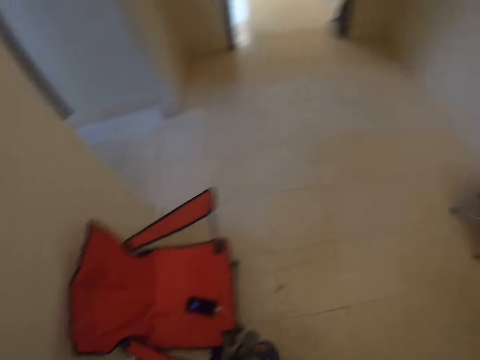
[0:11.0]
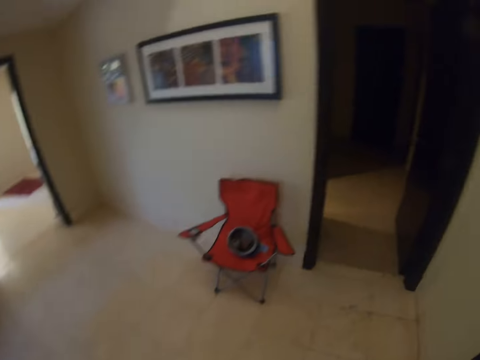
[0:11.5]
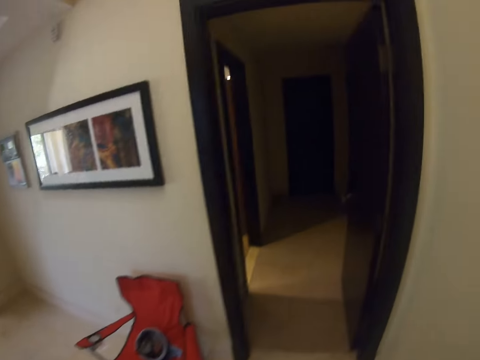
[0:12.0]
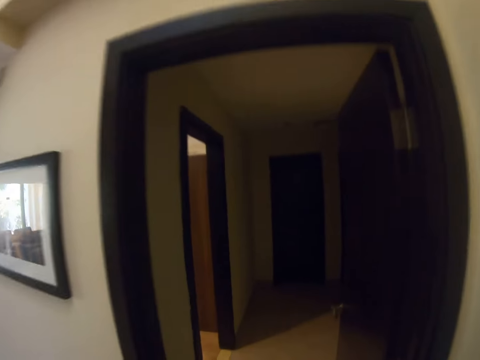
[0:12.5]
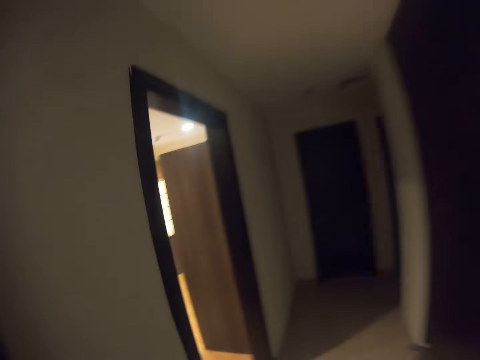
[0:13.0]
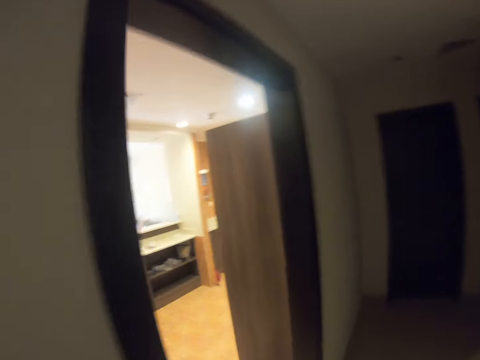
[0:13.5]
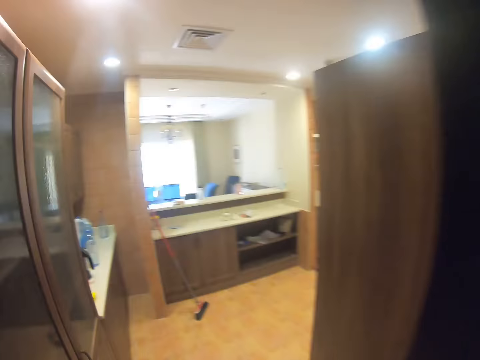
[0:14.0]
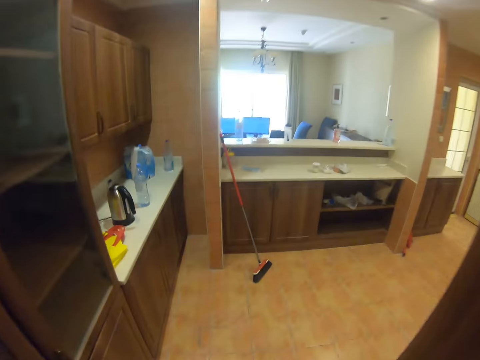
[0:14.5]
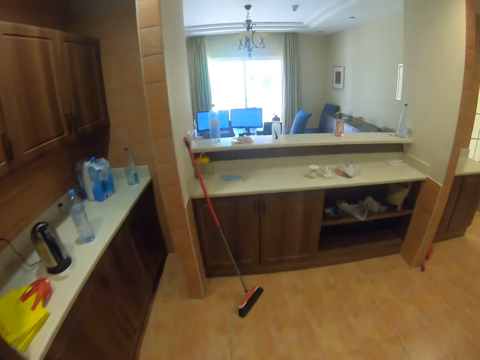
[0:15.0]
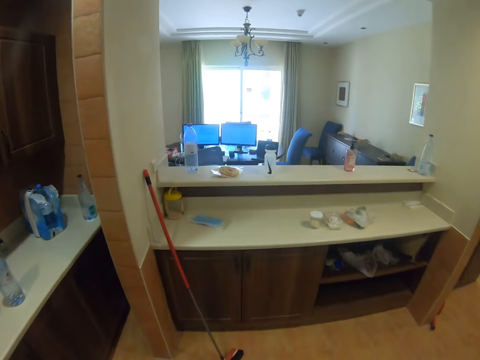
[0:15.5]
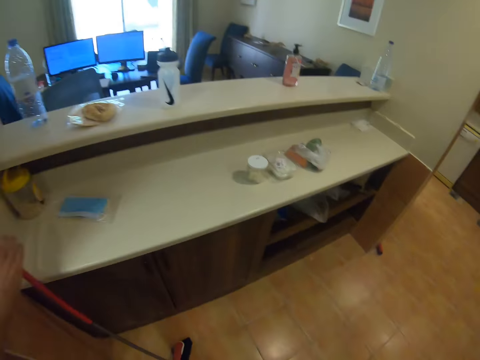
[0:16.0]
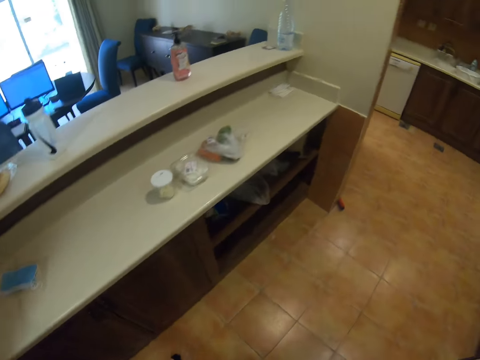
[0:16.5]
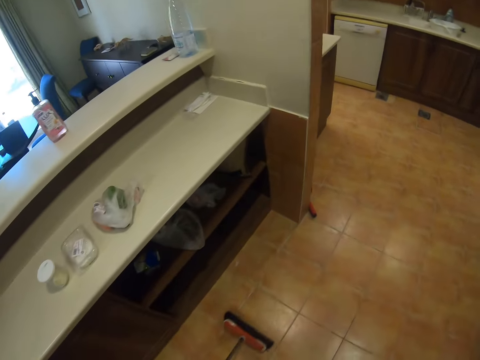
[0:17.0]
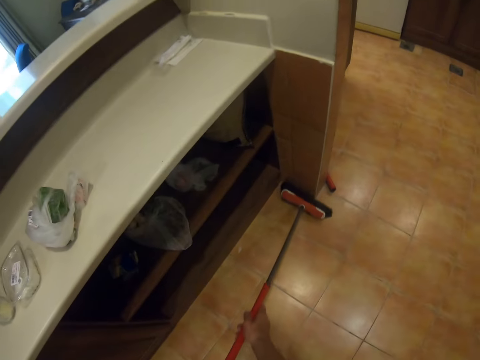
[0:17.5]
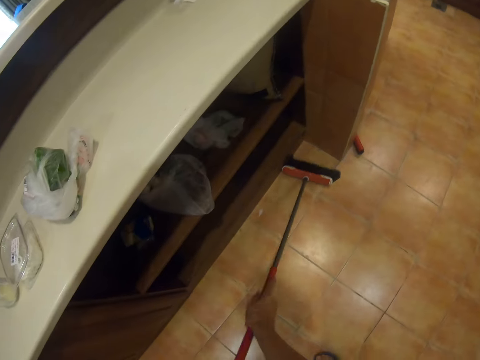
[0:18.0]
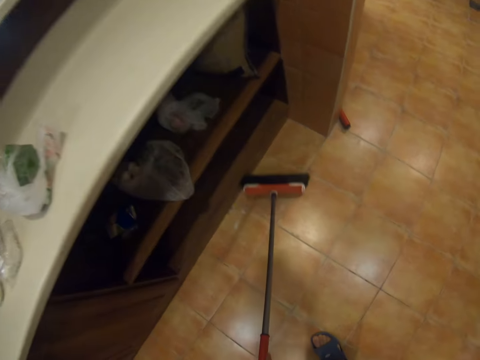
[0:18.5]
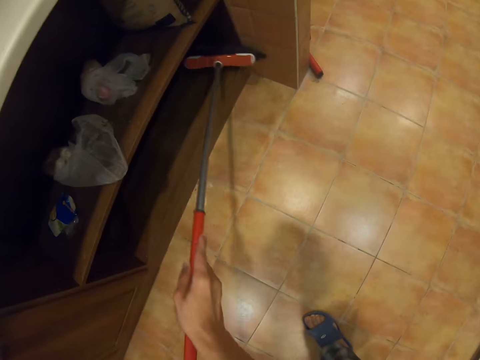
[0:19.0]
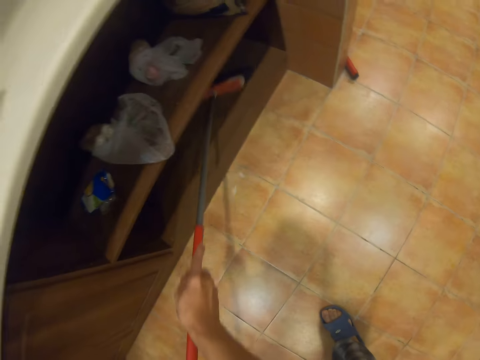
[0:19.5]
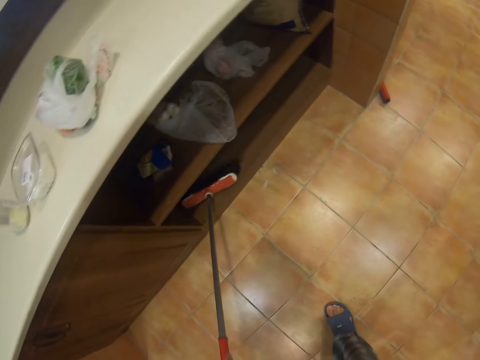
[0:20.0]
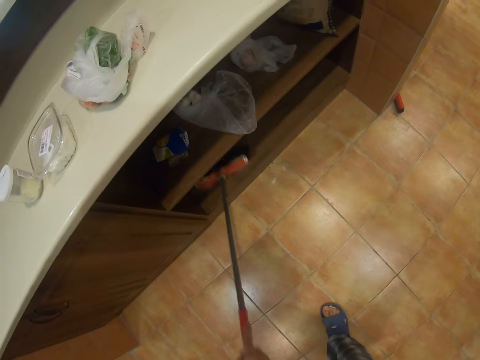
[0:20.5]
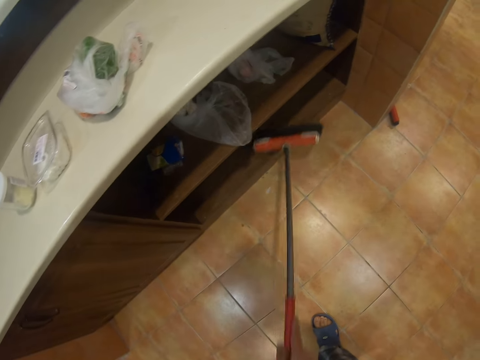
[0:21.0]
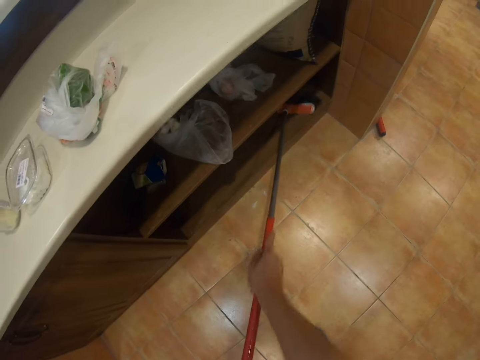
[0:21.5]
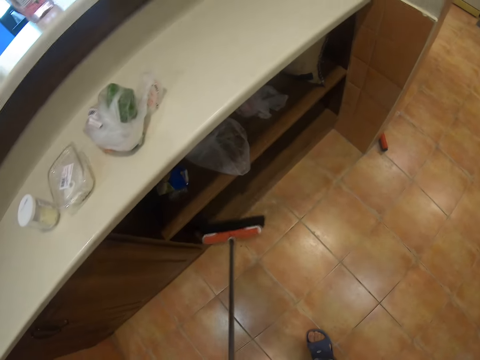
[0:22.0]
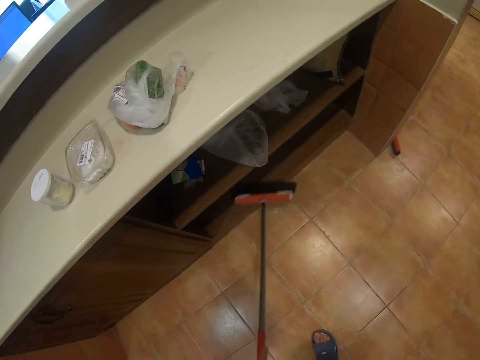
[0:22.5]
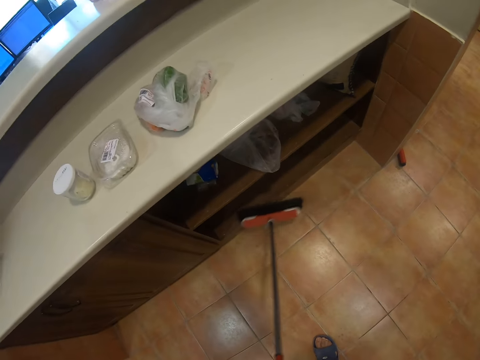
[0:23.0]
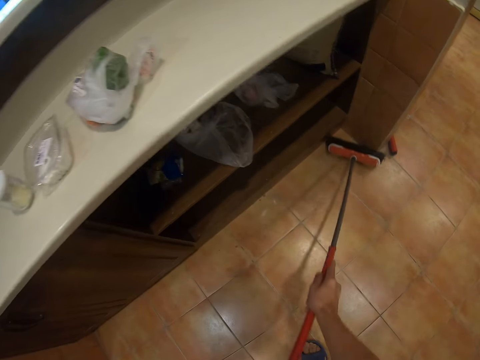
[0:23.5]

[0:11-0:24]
The camera wearer walks around the house. They walk into the kitchen. They pick up the floor brush from the floor. They sweep the house floor with the floor brush.

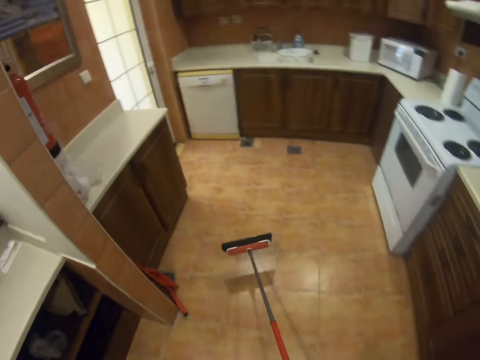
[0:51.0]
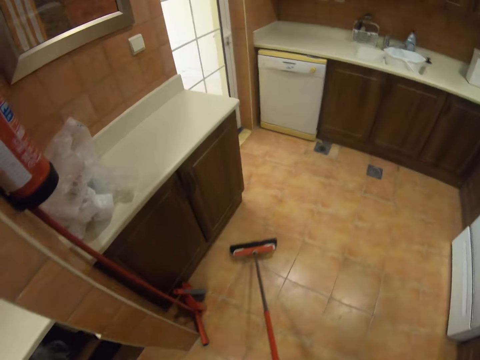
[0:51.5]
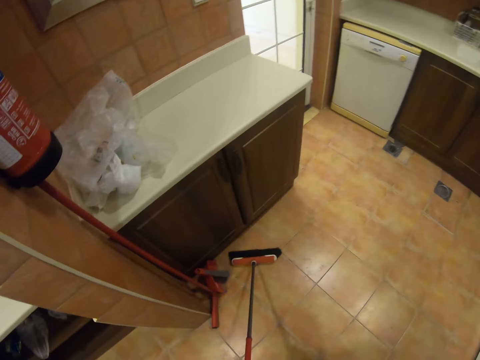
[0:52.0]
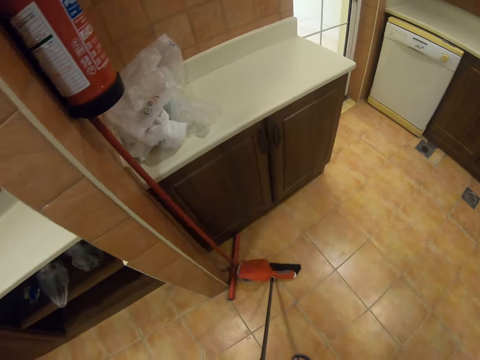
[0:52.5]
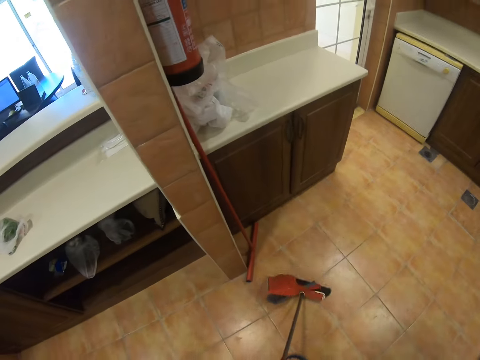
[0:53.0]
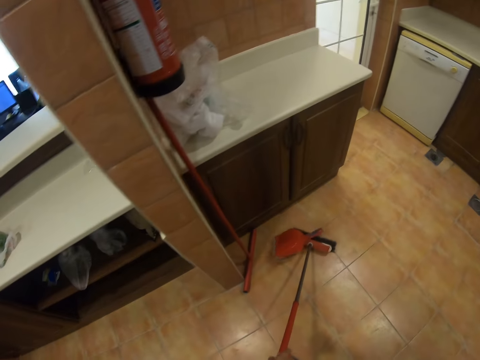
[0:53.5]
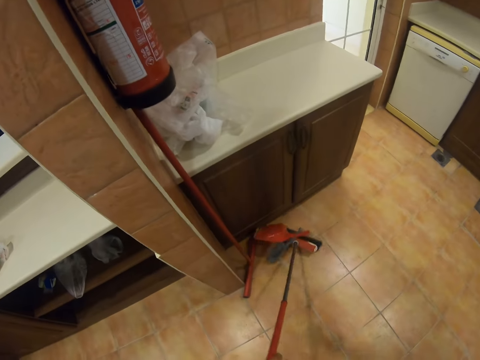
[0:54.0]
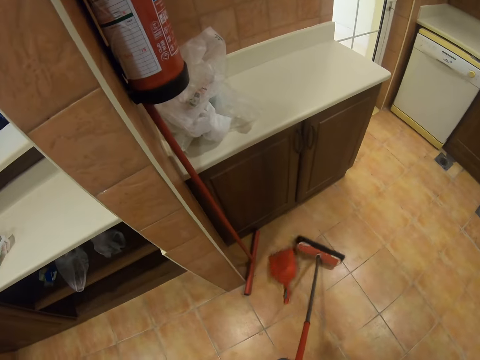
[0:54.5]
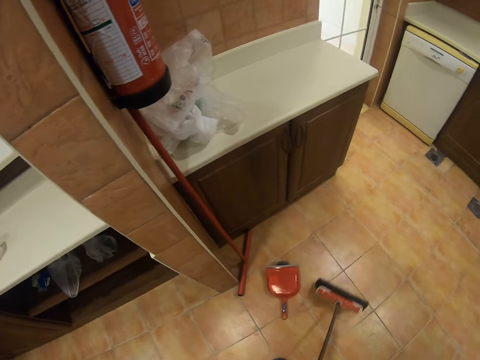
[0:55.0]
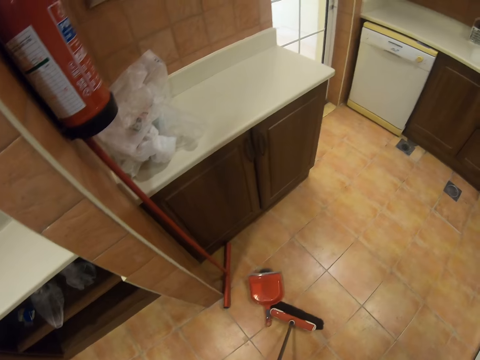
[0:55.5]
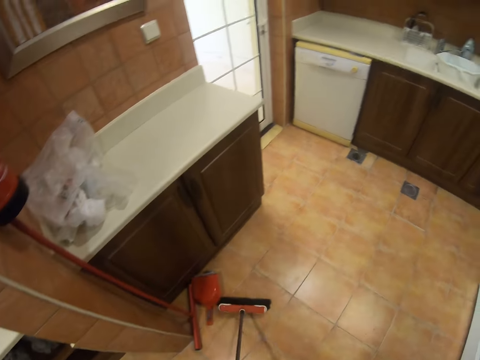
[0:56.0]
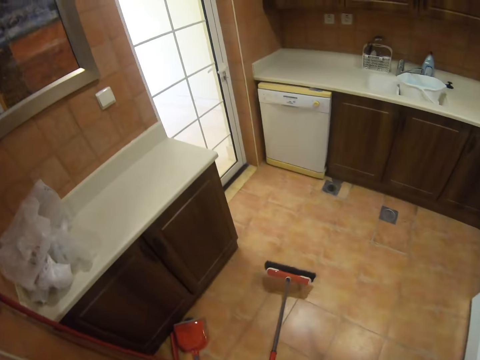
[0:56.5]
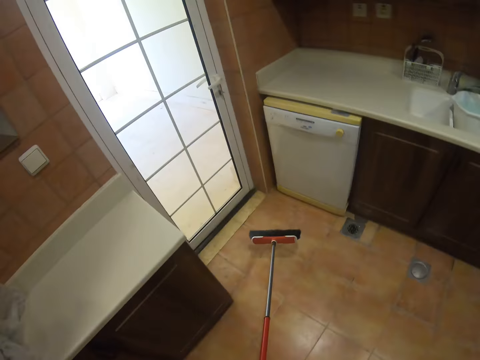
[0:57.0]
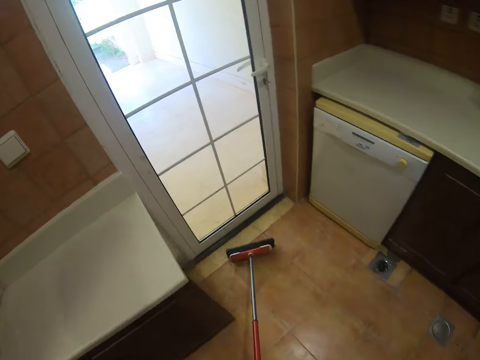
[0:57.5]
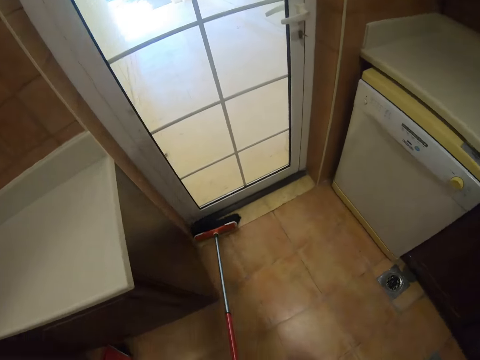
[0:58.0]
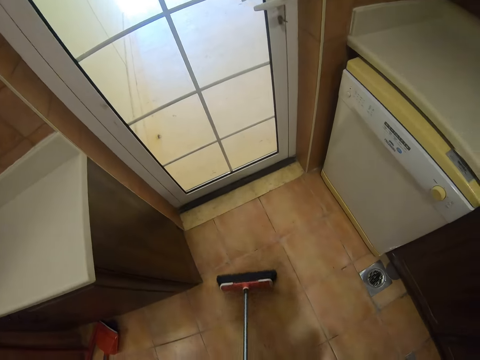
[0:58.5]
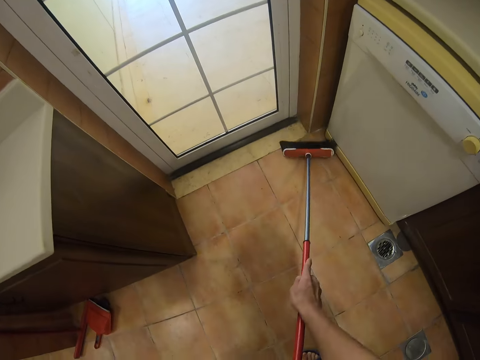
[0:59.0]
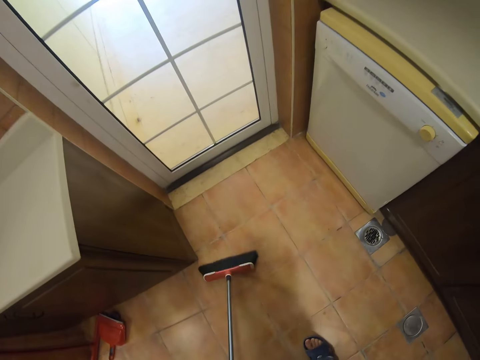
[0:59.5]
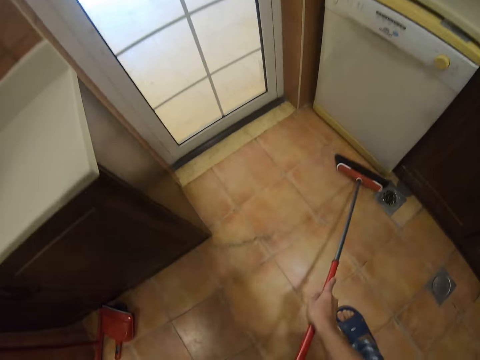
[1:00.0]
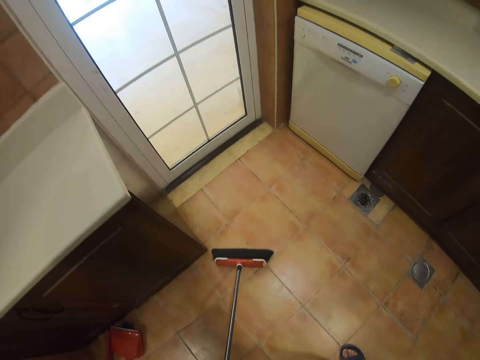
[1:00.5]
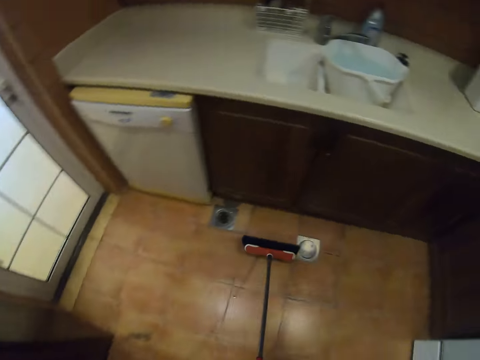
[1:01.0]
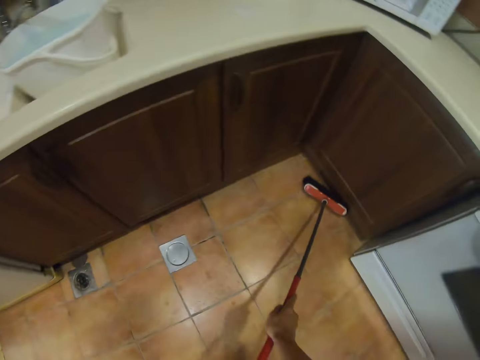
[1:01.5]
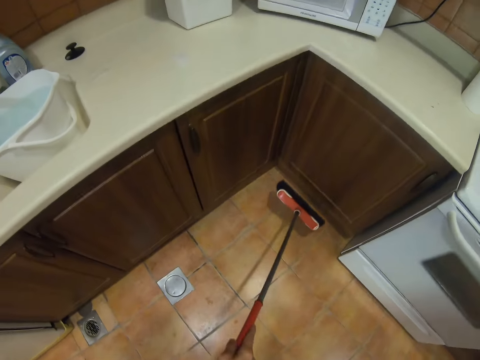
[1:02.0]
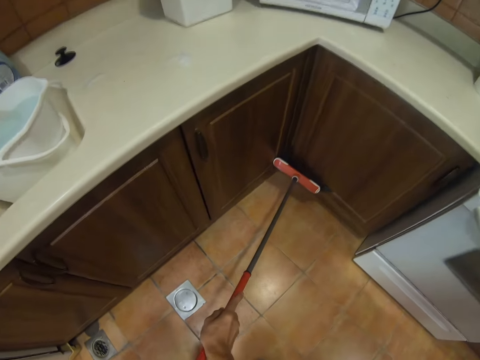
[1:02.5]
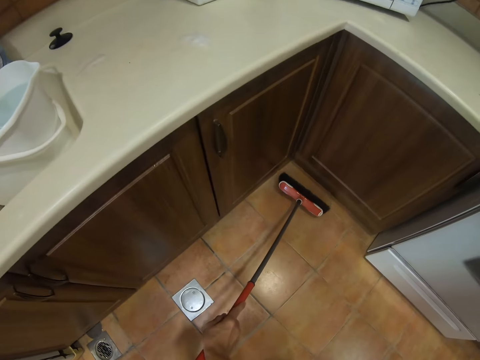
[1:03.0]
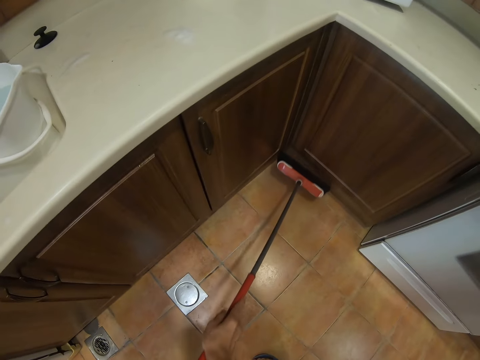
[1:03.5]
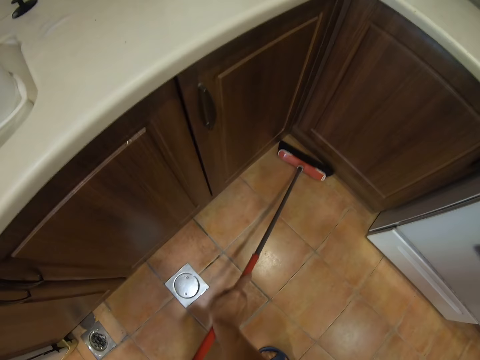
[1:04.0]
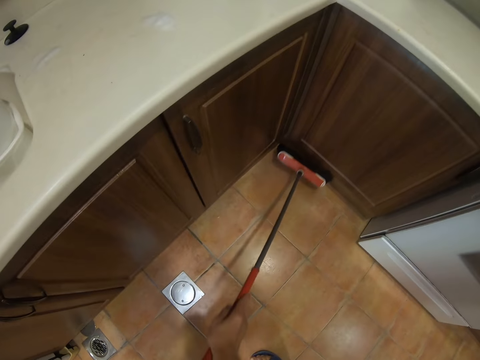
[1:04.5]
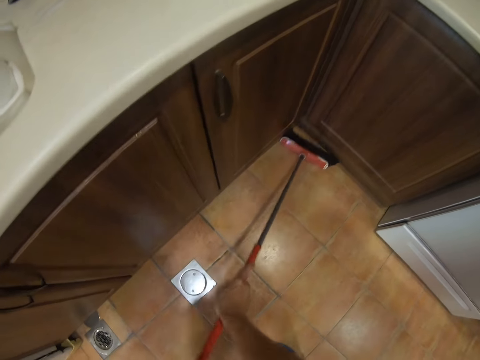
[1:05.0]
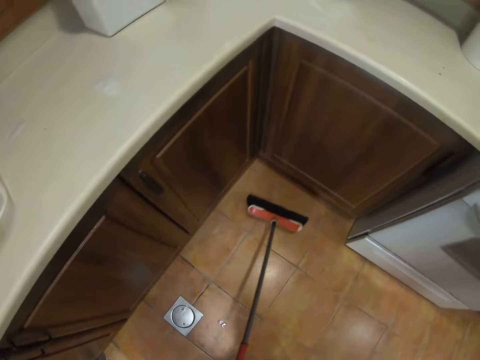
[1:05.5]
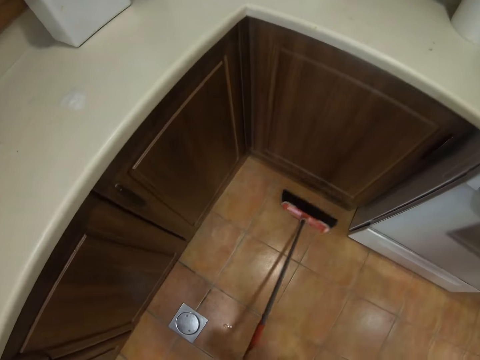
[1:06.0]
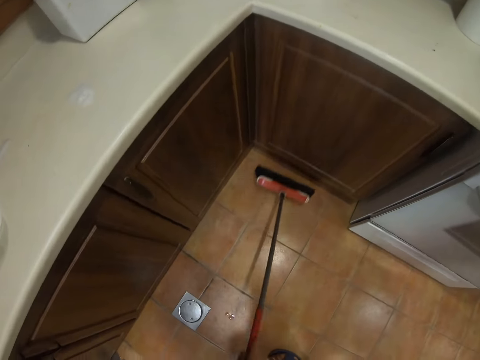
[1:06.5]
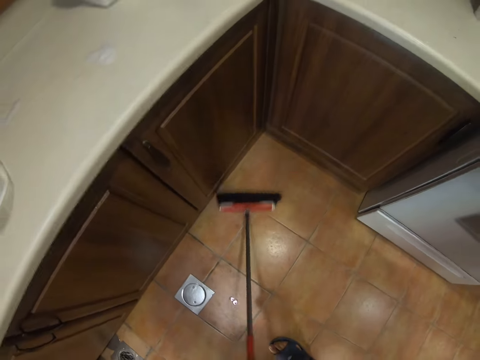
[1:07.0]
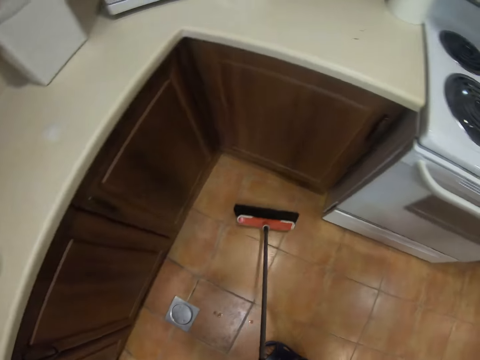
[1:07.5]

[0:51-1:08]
The camera wearer drops the dust pan with the brush. They push the dust pan with the brush. They sweep corners of the kitchen cabinet door.
